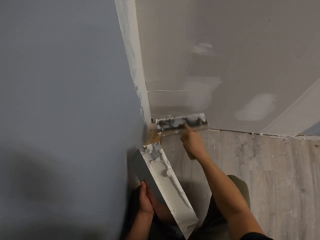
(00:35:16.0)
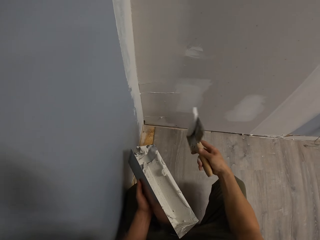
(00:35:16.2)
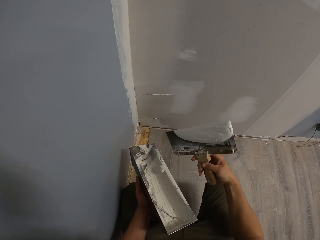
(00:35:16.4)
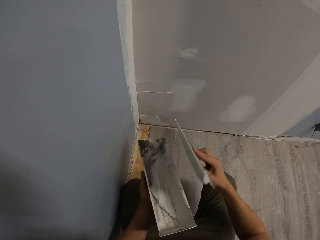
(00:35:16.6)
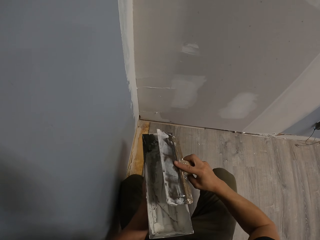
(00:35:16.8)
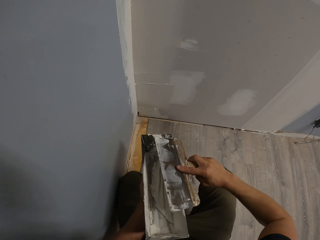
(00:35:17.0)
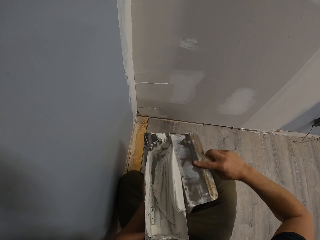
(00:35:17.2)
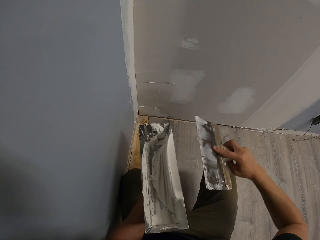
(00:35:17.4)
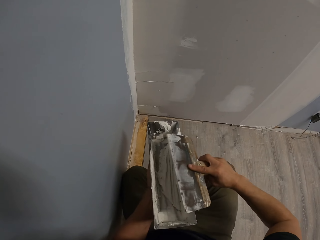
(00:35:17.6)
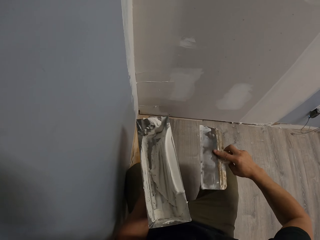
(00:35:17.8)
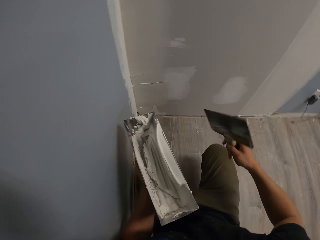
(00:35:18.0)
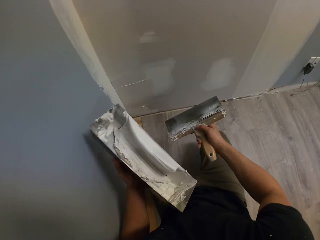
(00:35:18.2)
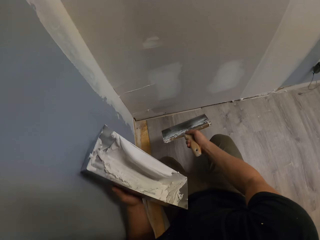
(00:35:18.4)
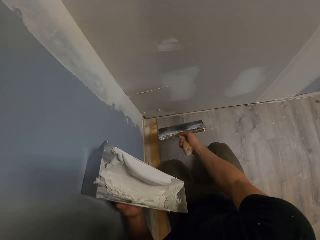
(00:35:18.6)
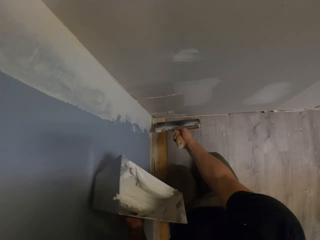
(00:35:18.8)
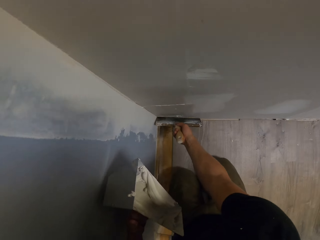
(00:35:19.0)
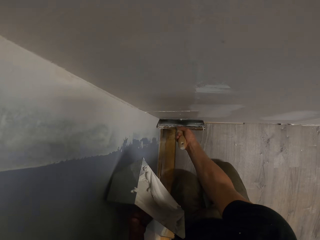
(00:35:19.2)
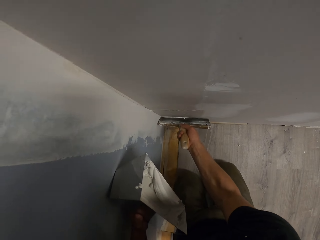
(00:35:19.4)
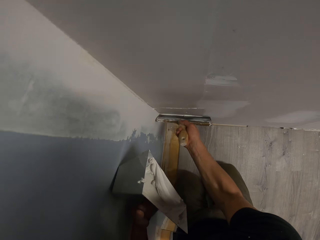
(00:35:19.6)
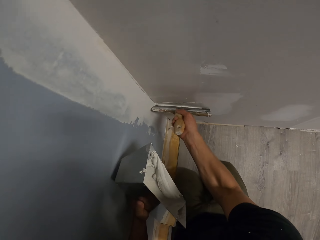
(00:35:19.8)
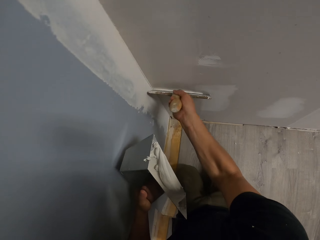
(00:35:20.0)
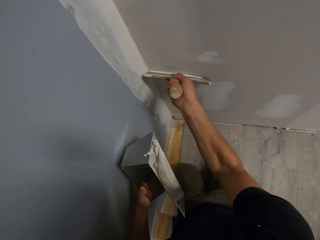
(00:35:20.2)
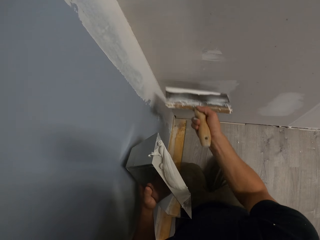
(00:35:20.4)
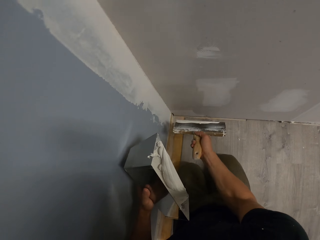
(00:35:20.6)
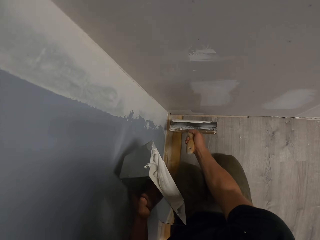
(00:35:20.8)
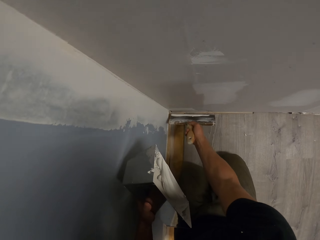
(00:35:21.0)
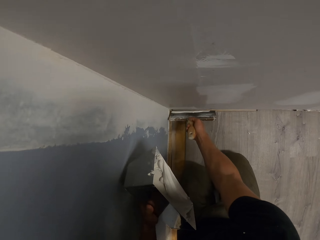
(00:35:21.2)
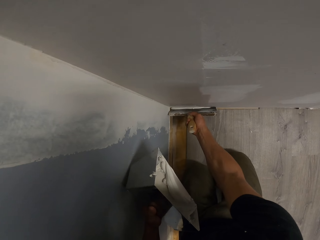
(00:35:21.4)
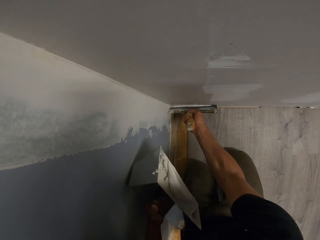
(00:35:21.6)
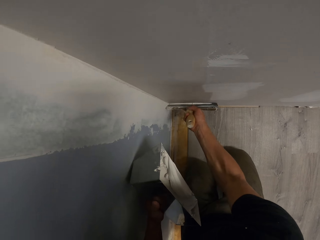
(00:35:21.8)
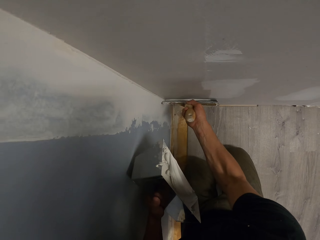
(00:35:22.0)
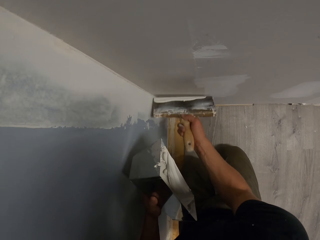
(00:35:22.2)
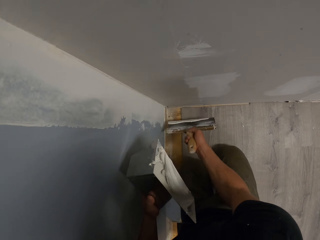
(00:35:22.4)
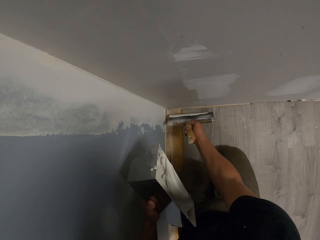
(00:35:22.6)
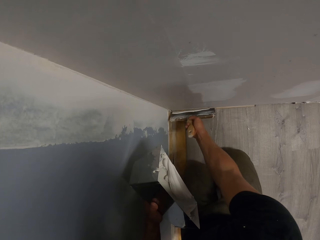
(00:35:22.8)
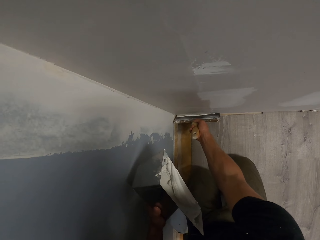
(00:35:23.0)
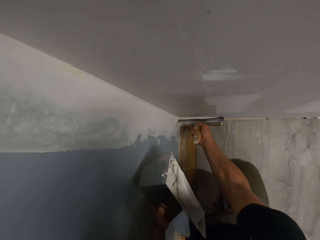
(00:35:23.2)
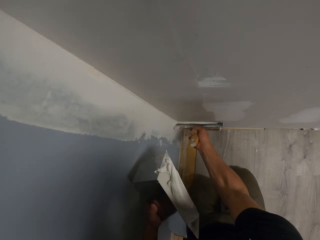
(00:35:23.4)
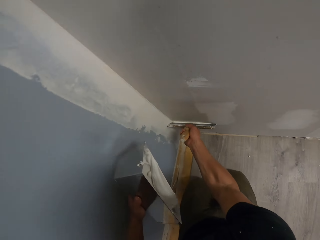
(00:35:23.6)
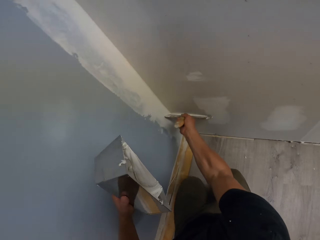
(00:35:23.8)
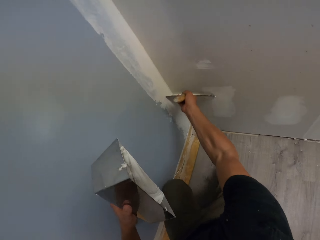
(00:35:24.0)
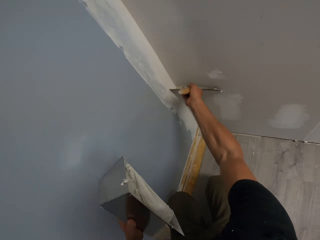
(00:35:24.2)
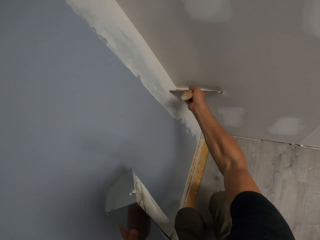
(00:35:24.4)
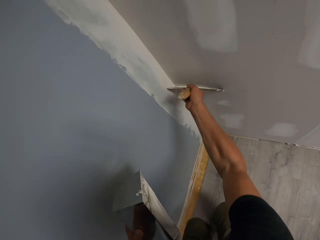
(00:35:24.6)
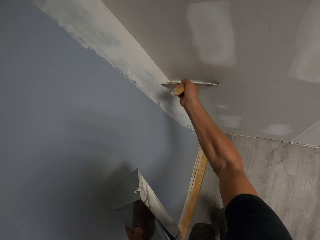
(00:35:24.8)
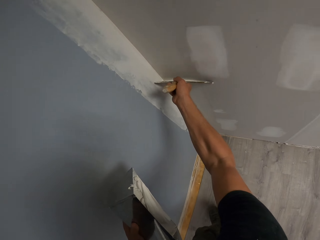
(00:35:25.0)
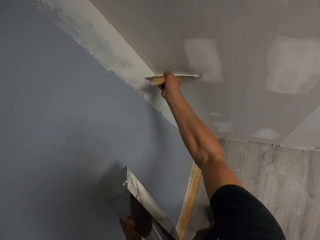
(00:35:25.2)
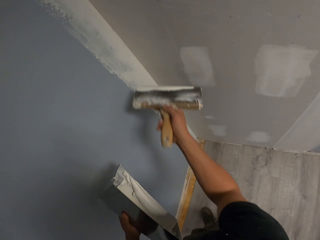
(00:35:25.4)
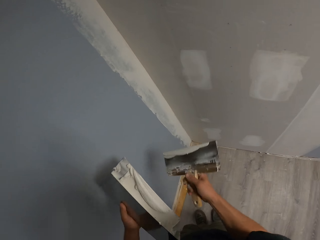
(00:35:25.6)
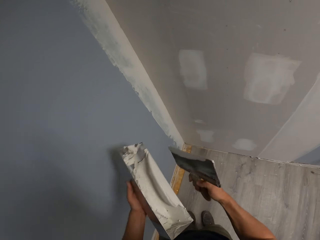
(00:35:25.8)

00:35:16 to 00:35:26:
The camera wearer wipes the trowel on the container. They paint the wall with the trowel.

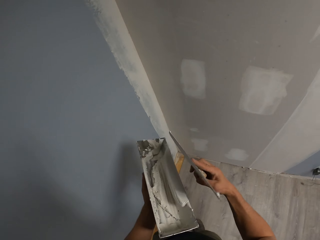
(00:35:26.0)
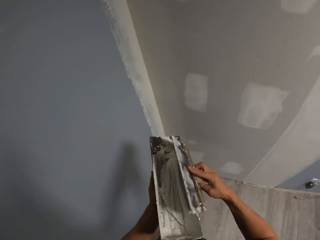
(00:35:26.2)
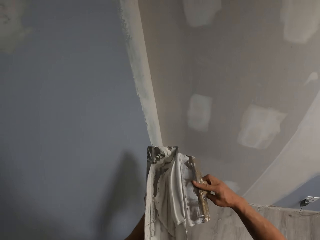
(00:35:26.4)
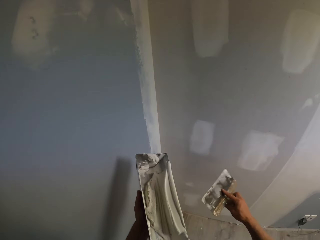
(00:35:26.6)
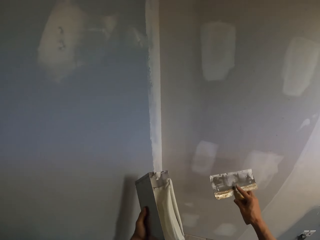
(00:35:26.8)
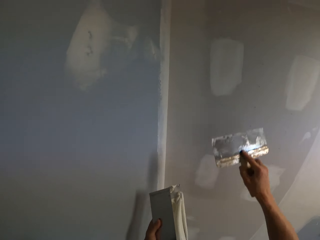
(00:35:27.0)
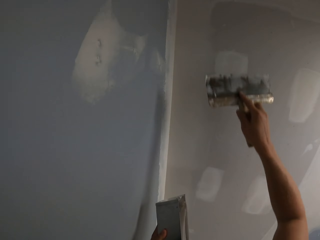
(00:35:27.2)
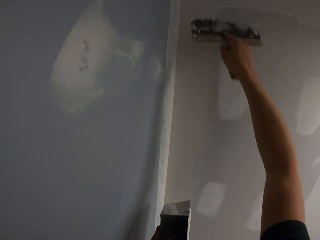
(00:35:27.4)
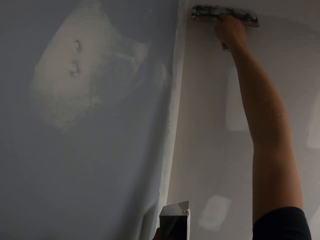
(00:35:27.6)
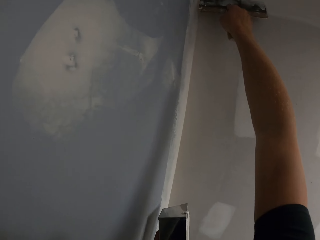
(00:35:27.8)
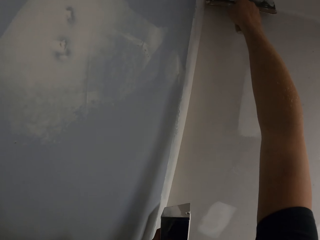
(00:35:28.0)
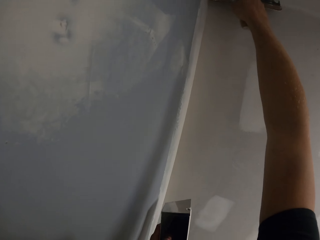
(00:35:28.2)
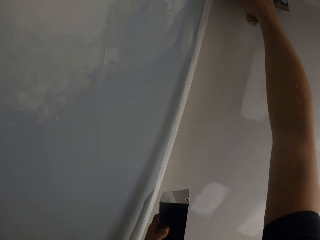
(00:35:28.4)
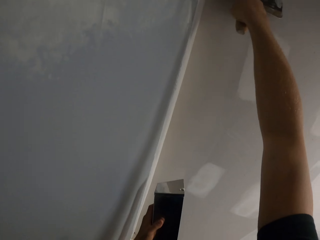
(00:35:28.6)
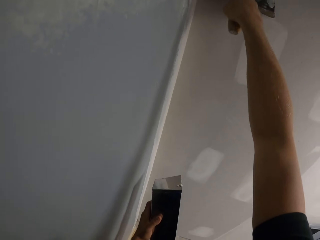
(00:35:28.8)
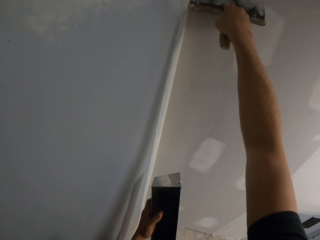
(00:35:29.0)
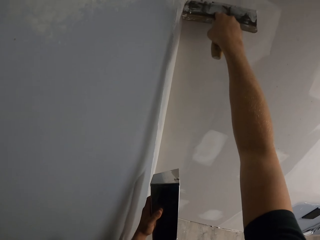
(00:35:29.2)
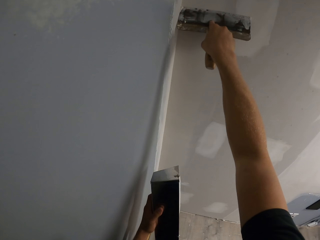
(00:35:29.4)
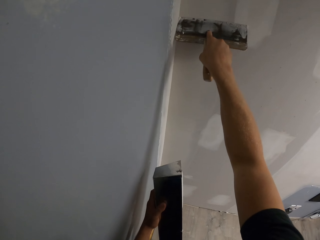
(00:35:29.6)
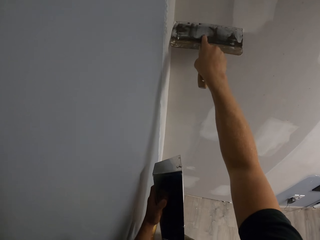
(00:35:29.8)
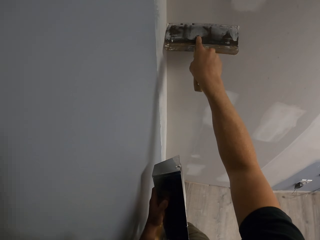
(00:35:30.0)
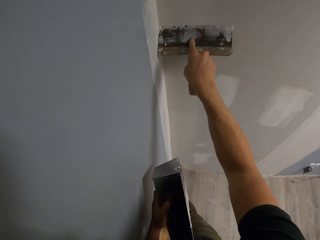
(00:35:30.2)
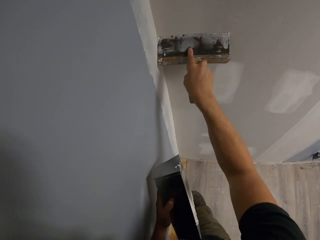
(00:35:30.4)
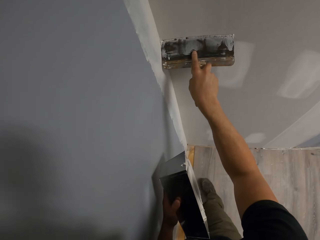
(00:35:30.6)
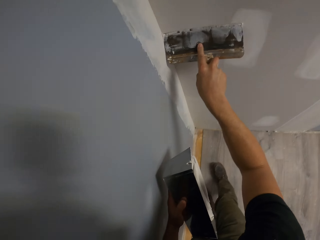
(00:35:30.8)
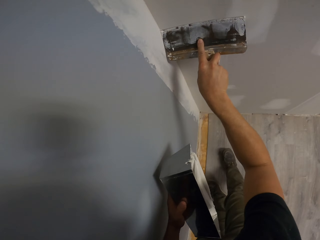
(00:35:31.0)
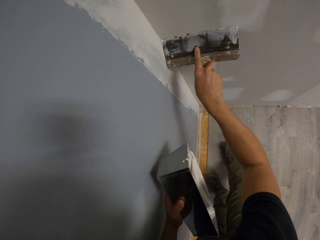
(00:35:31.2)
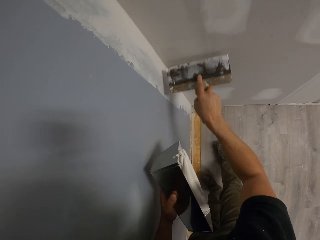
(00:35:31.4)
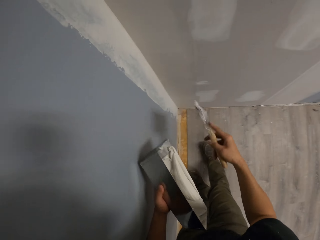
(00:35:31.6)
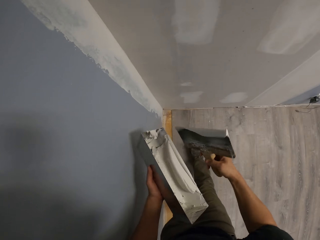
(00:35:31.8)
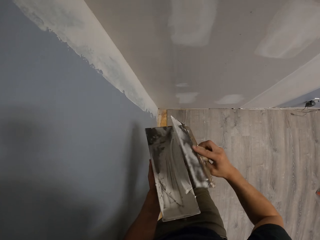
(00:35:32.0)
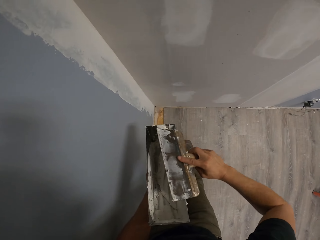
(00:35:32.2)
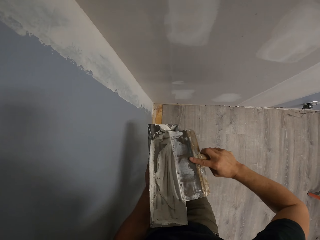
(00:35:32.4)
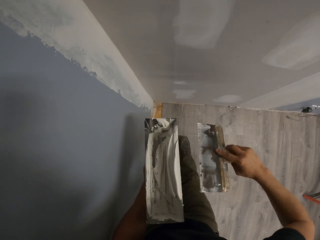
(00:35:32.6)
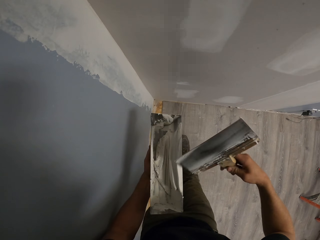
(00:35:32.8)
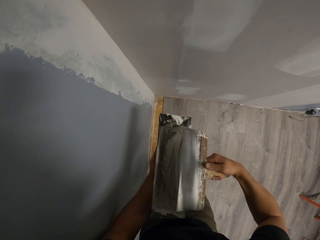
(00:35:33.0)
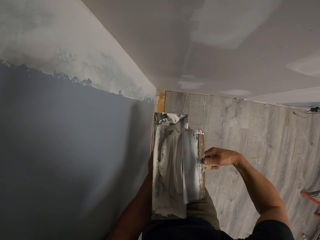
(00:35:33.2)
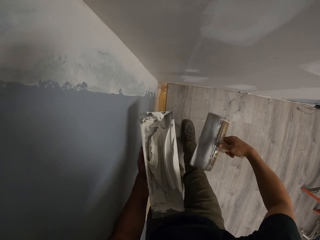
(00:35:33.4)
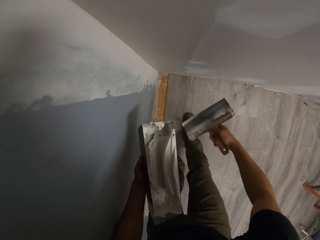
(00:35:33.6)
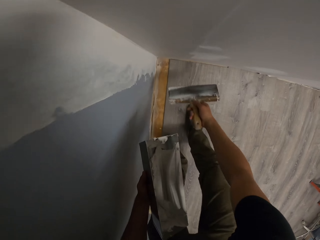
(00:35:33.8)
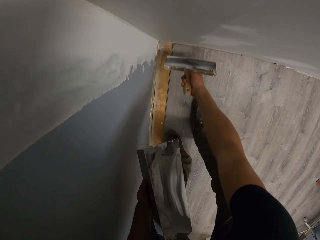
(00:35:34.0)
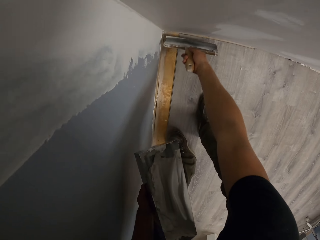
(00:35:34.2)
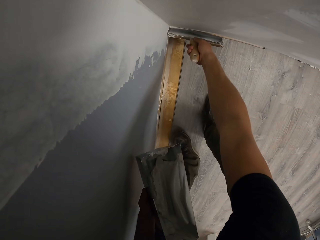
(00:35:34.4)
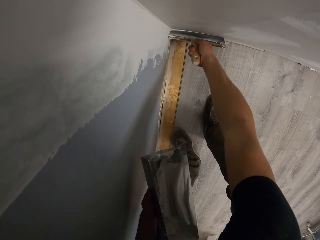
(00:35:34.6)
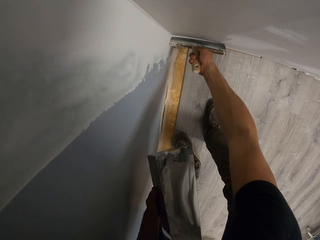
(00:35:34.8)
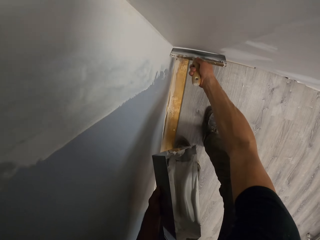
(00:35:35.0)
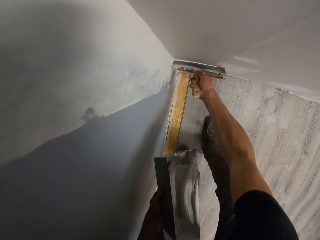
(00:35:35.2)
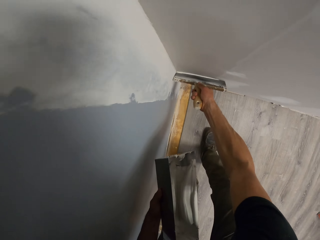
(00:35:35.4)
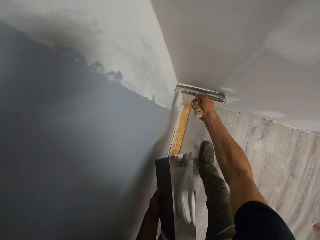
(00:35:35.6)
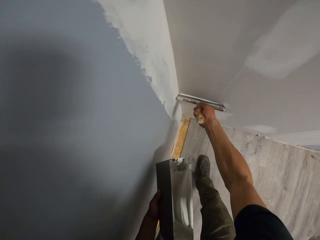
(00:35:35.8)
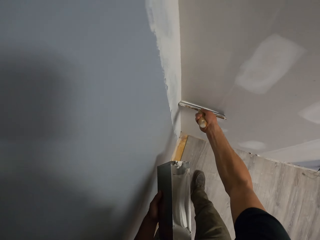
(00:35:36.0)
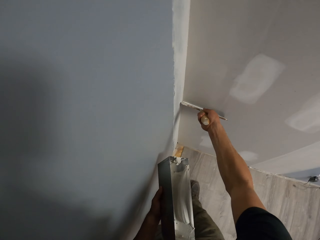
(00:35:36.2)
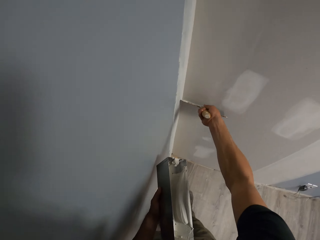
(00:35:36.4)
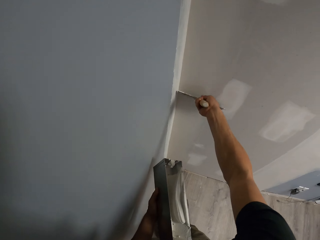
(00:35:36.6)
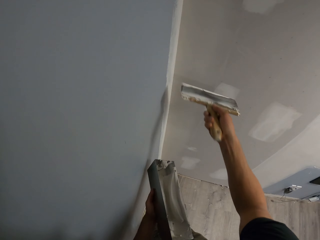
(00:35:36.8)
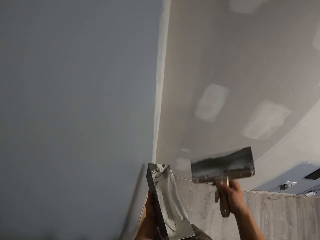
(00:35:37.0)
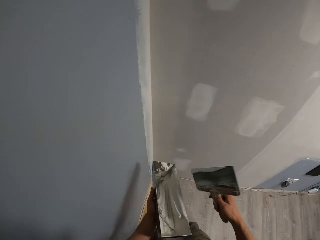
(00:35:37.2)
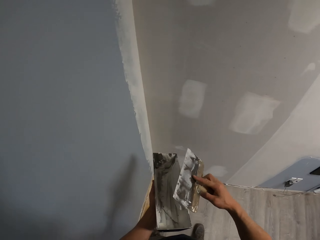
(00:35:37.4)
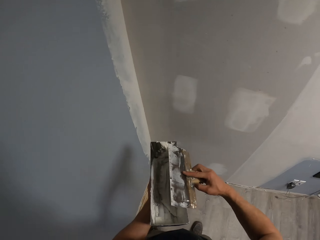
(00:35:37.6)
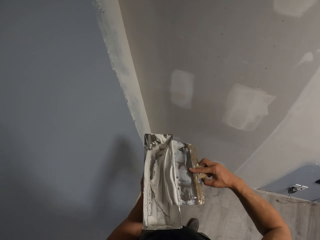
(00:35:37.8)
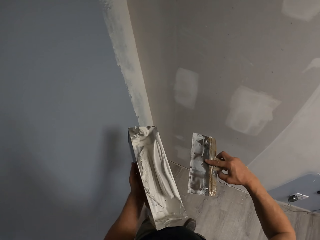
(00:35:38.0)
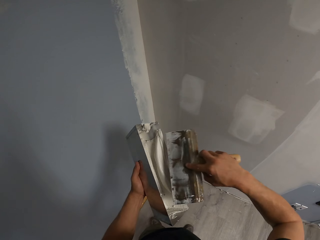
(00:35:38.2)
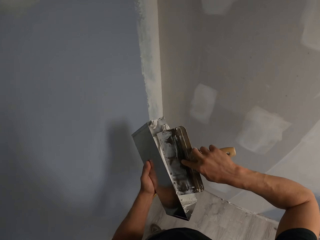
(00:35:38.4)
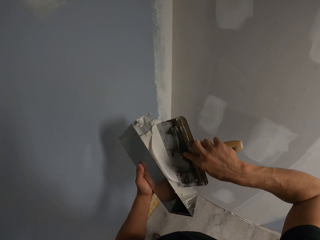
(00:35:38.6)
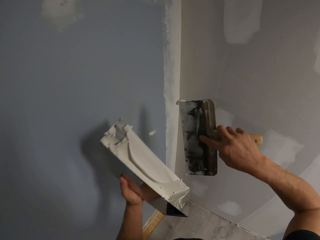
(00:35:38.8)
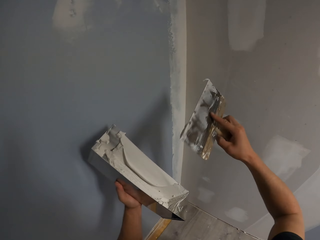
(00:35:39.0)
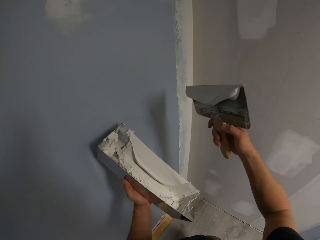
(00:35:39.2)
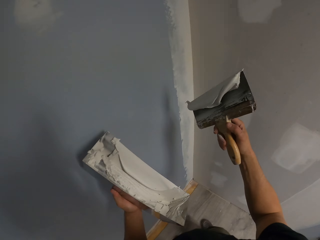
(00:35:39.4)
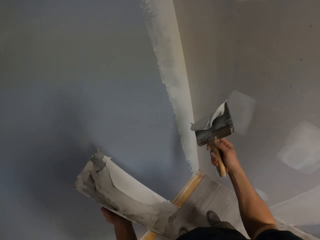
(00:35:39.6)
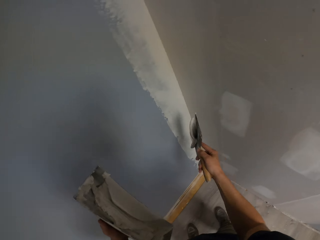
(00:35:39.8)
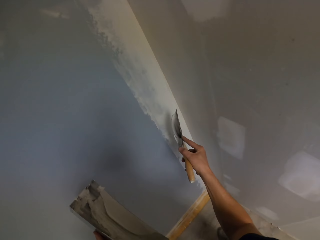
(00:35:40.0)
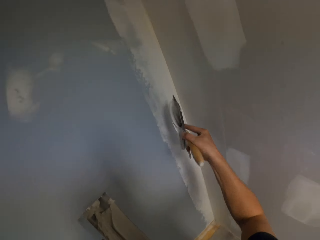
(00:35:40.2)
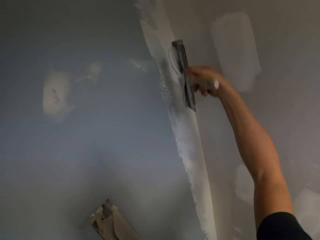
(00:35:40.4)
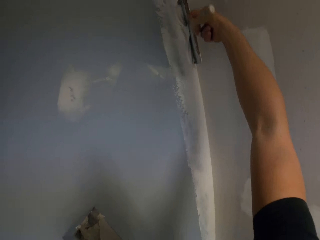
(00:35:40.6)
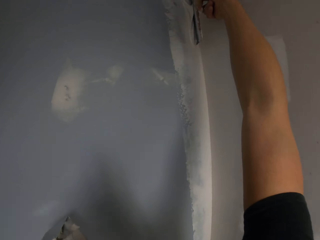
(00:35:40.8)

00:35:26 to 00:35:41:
The camera wearer wipes the trowel on the container. They put paint in the container. They paint the wall with the trowel. They wipe the trowel on the container. They paint the wall with the trowel. They wipe the trowel on the container. They put paint in the container. They scoop the paints inside the container with the trowel.
